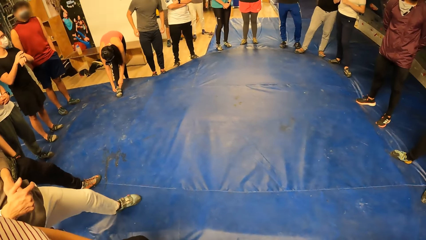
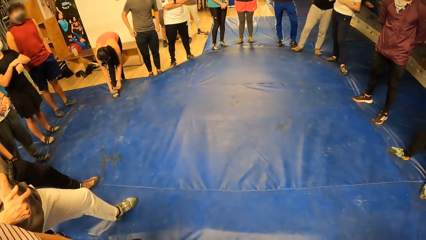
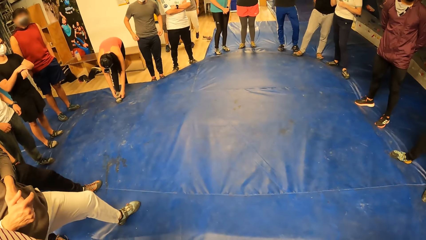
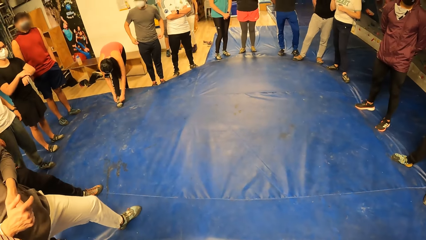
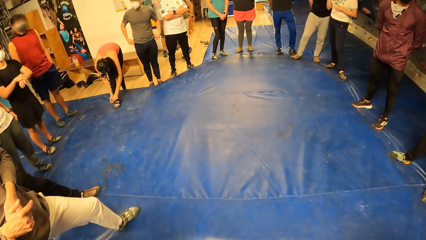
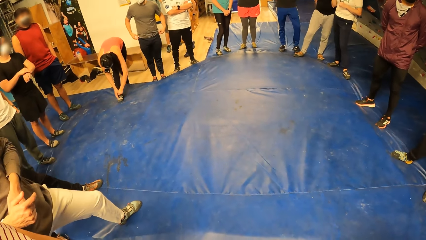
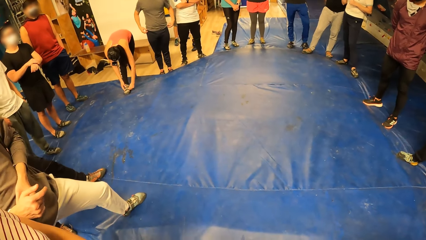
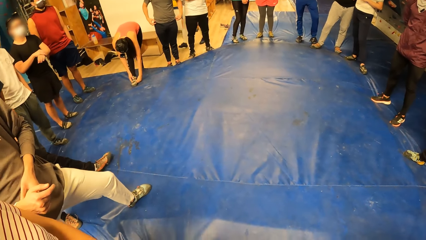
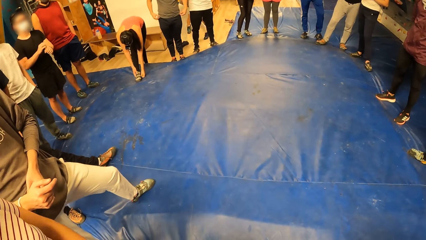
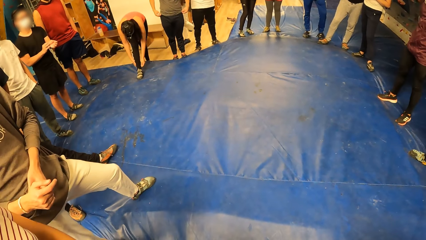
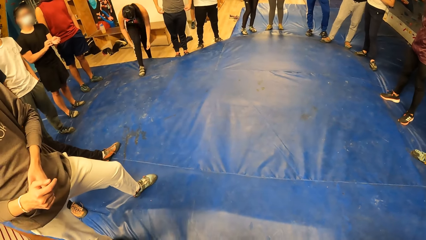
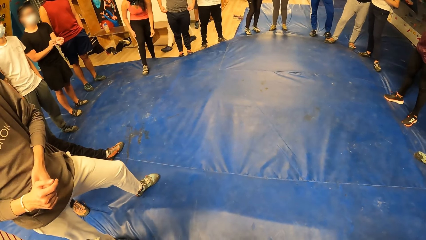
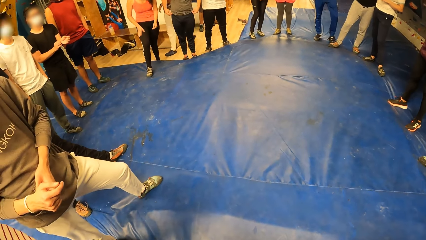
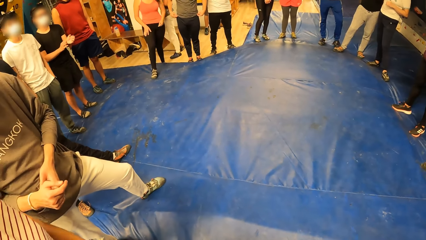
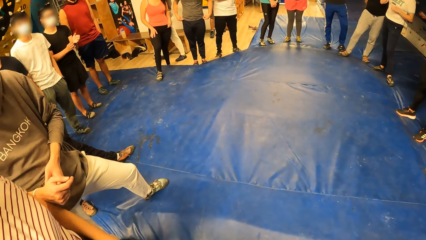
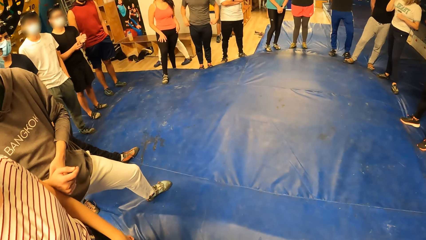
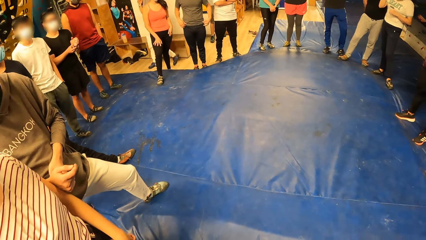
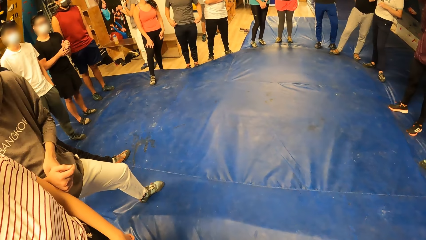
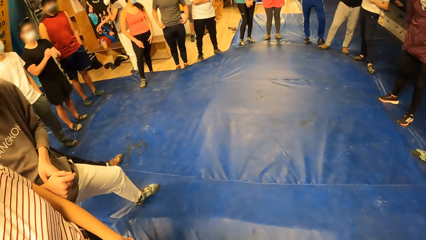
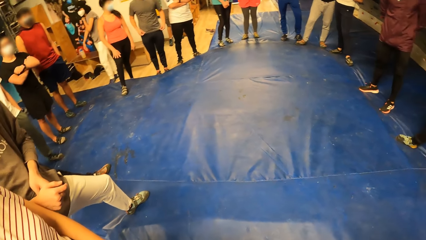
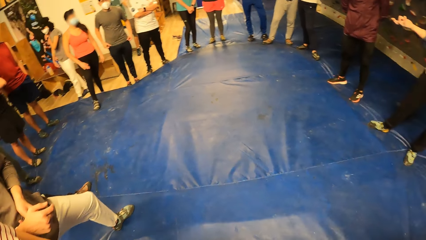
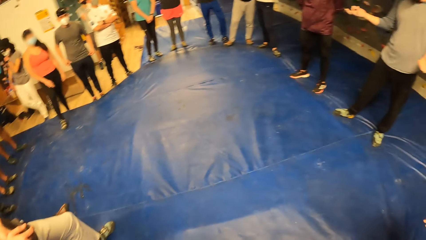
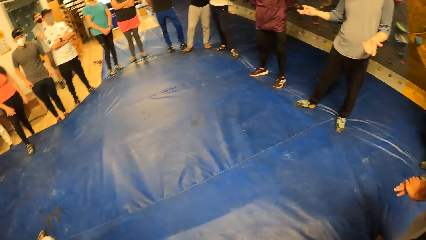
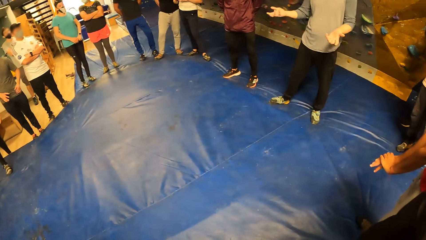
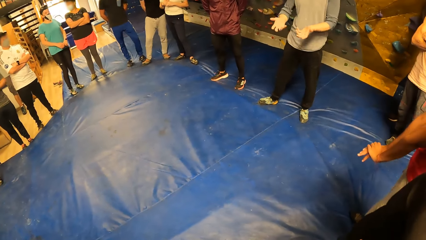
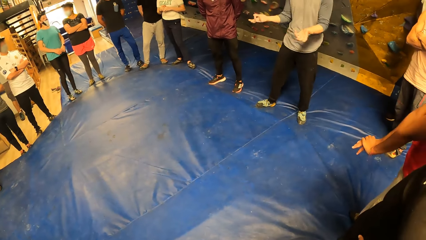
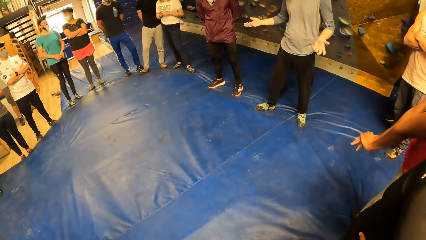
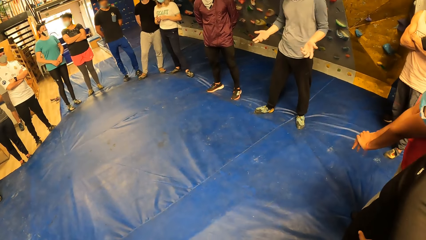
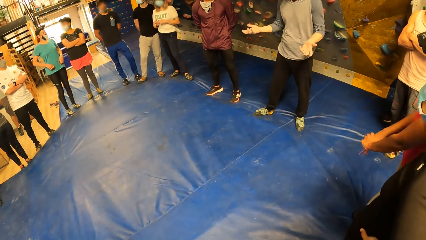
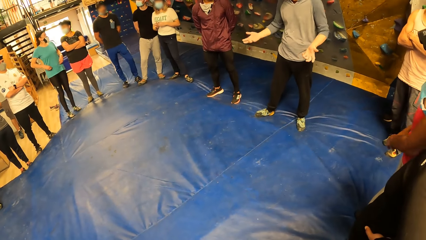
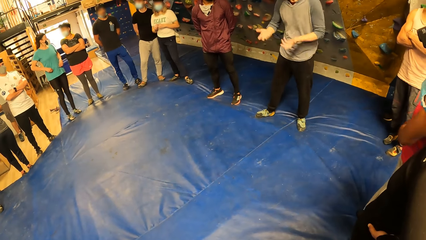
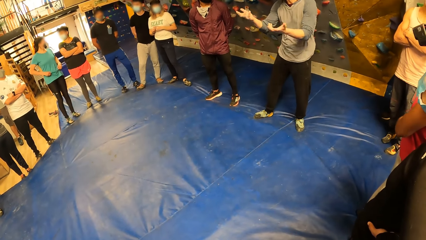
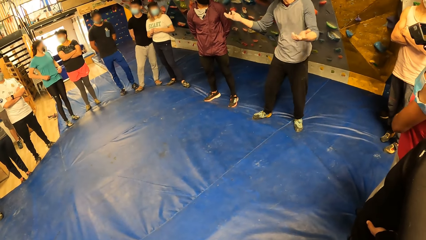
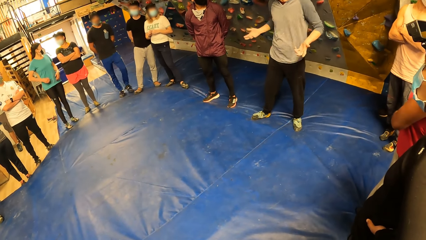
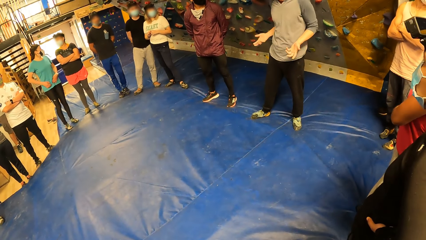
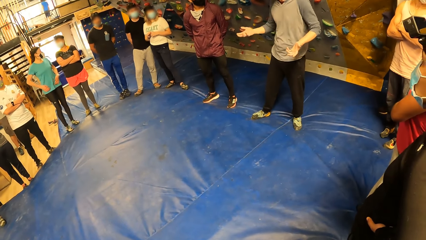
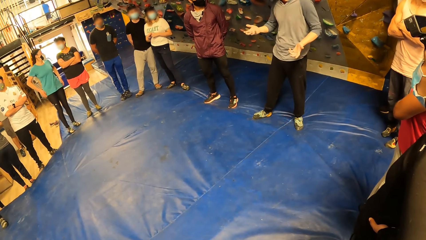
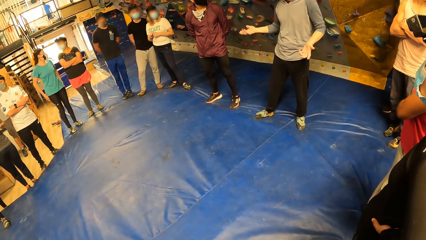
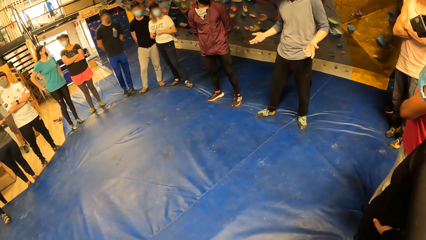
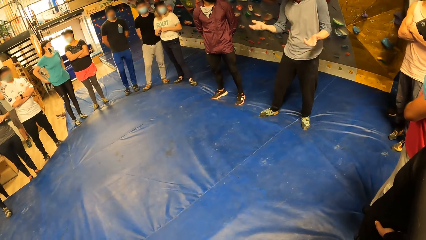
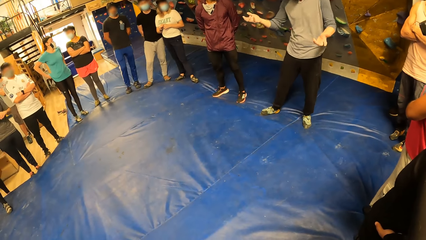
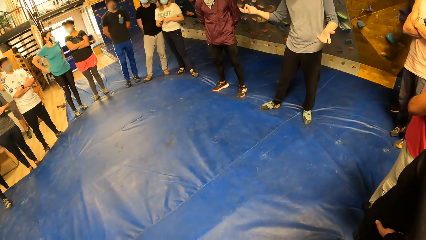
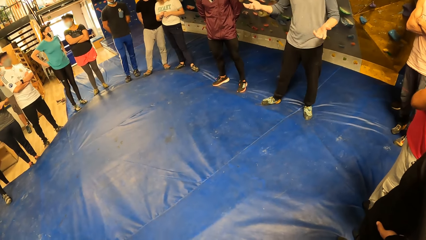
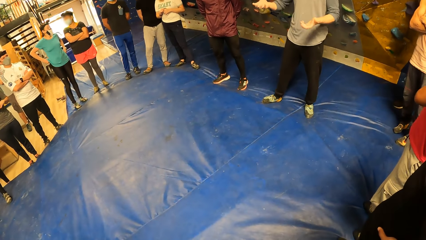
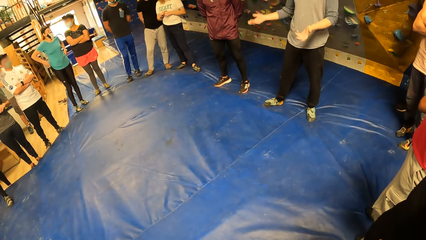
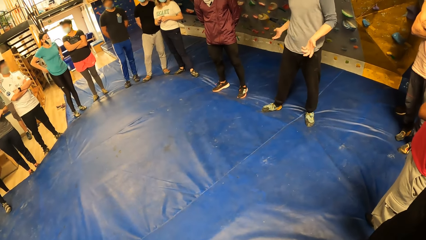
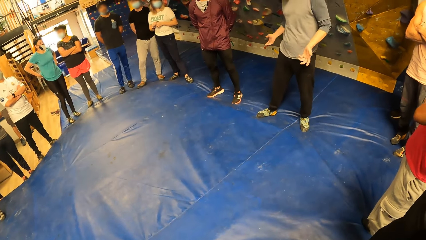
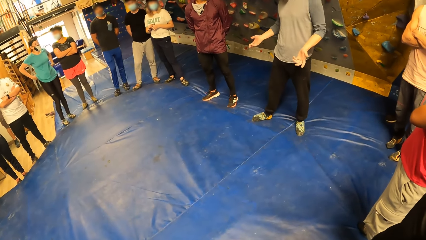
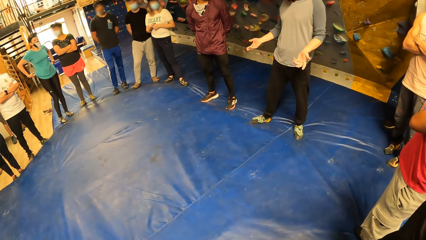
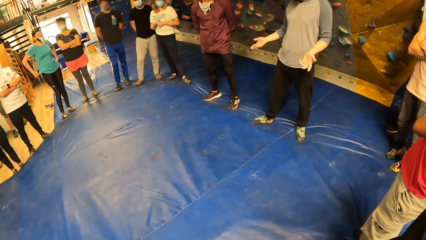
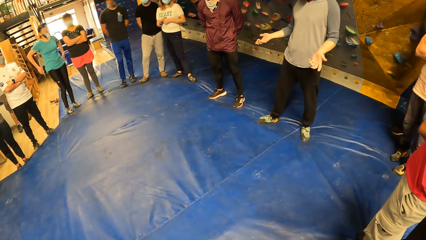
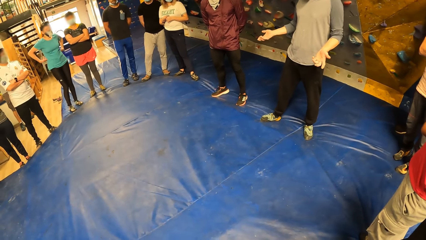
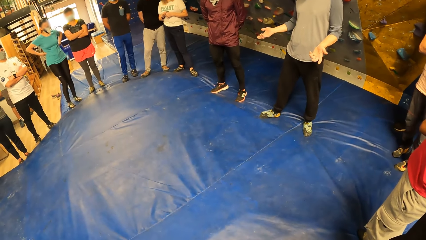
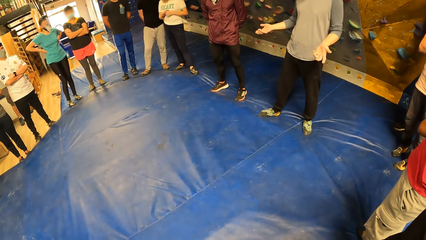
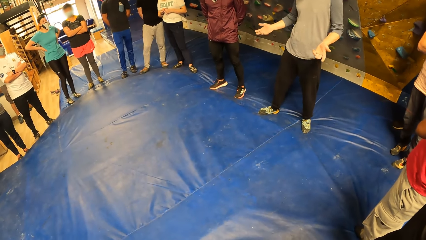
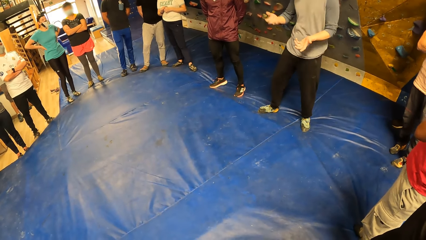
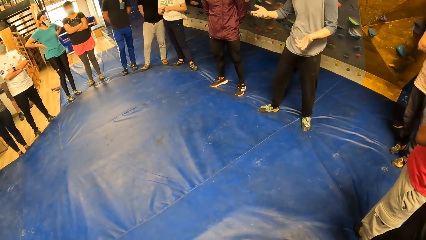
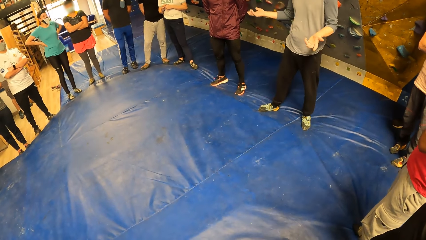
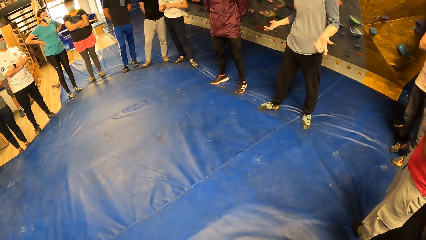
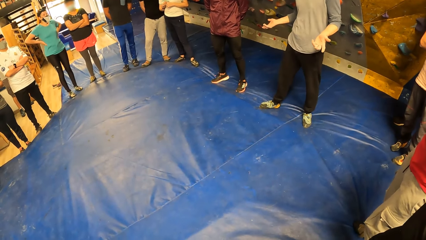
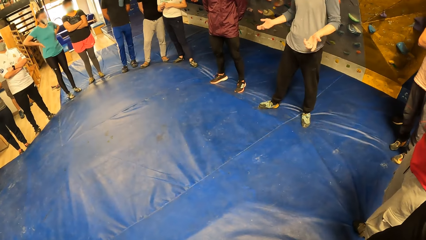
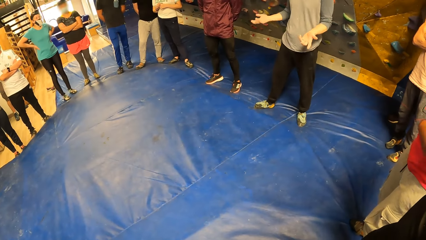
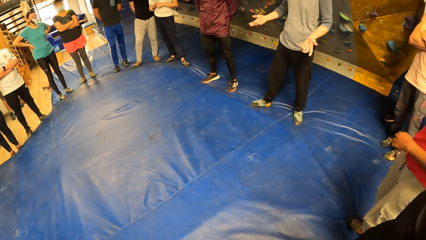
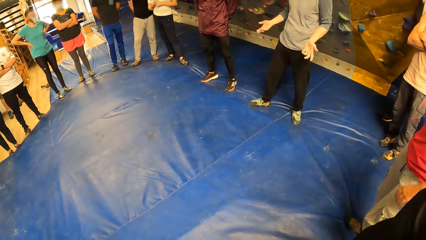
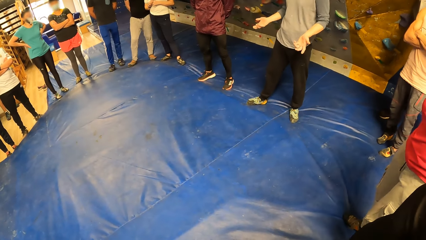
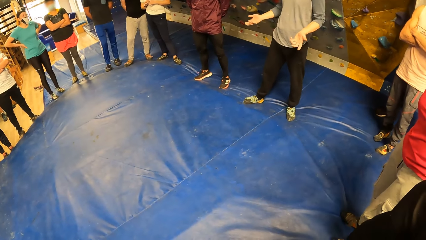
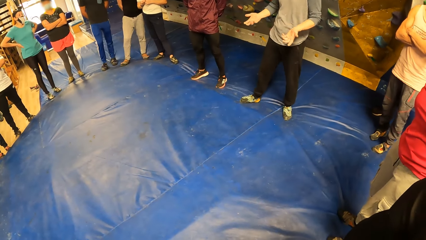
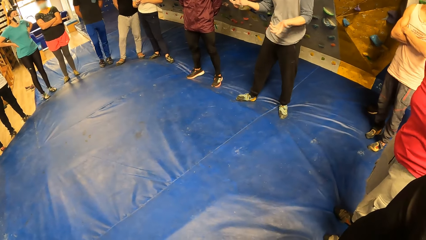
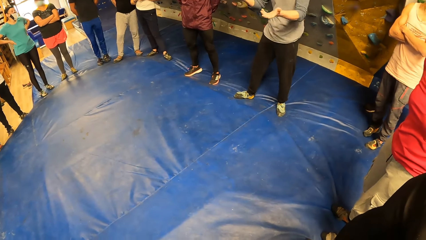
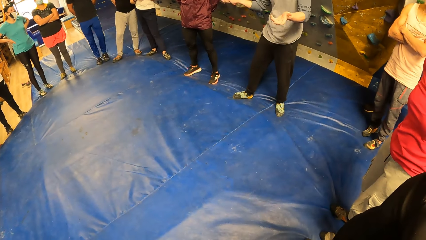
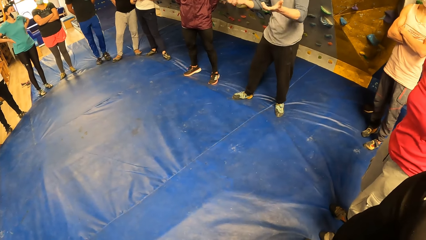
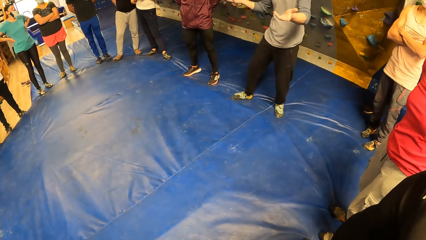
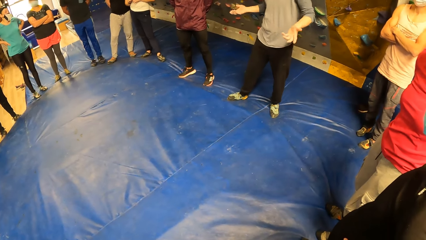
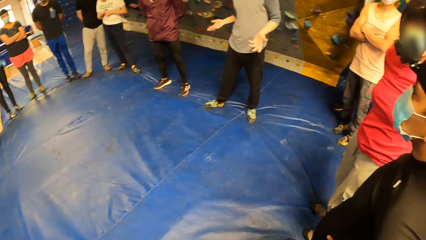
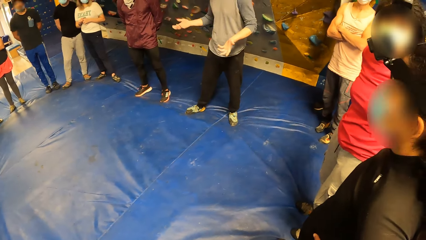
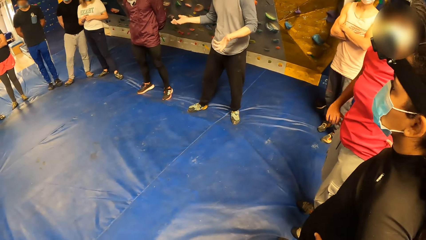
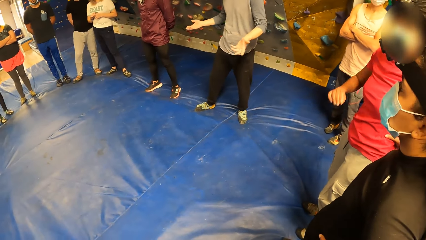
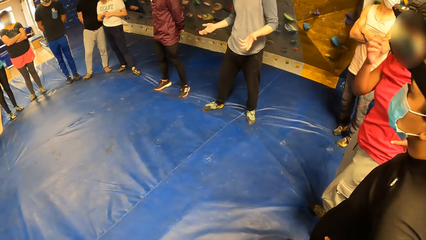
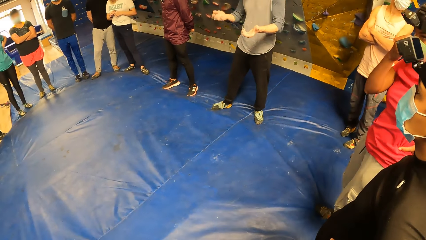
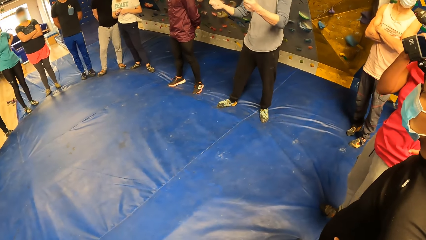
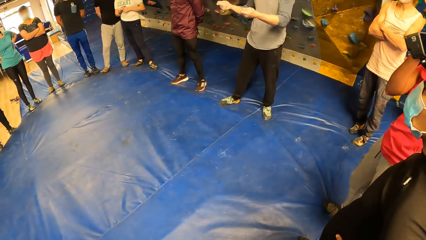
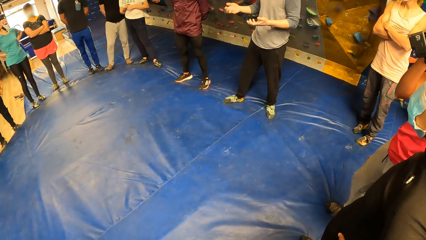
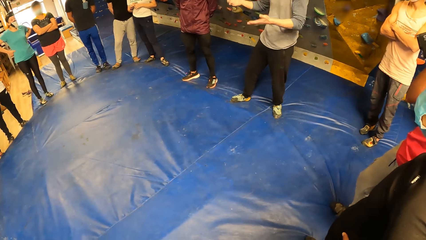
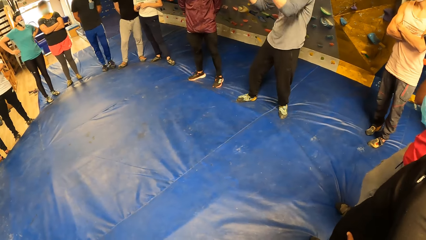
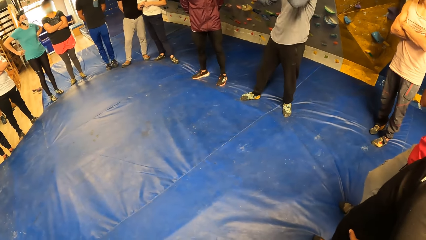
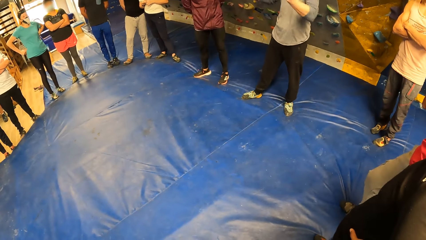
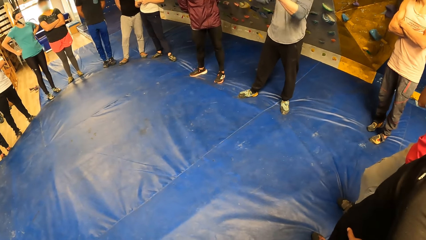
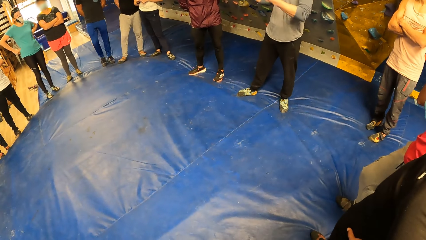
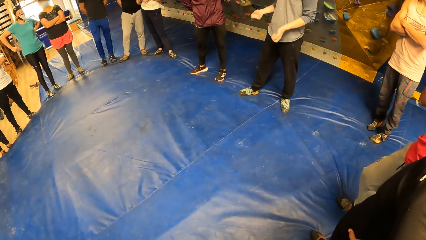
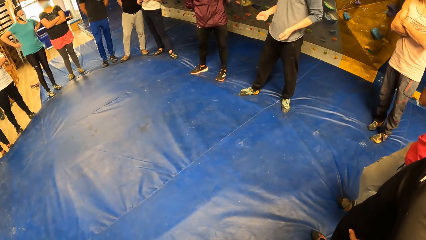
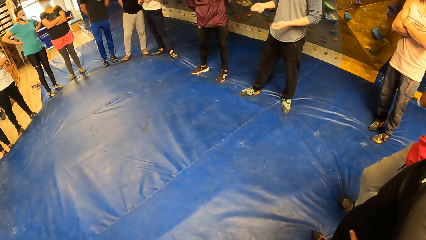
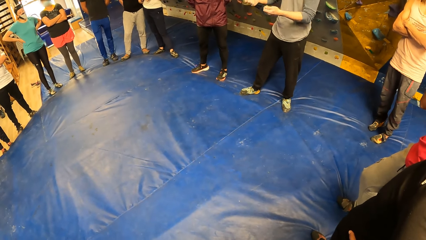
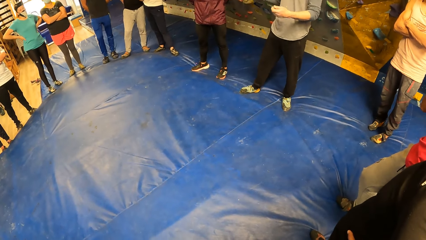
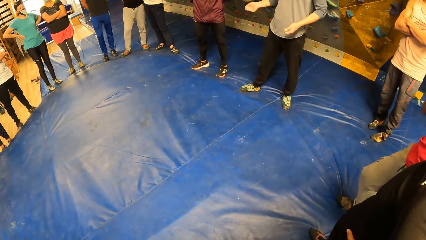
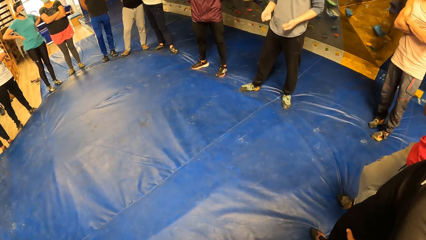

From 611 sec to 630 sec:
A man puts the hand in the pocket. The camera wearer stares at the floor. A lady touches the blue blouse and touches the trouser. Another man interacts with friends. Another lady touches the camera.
